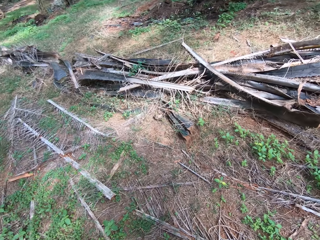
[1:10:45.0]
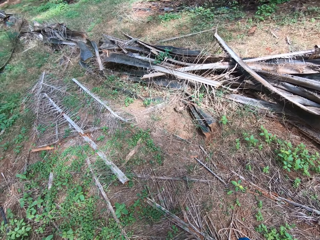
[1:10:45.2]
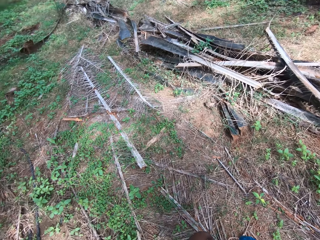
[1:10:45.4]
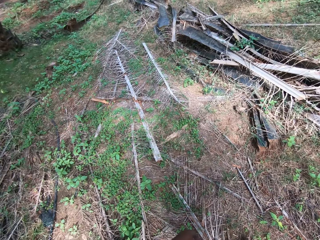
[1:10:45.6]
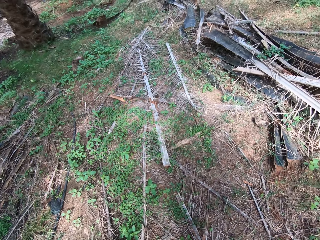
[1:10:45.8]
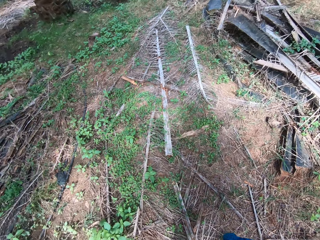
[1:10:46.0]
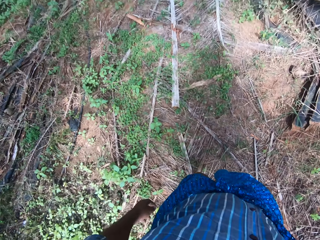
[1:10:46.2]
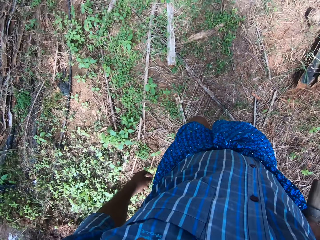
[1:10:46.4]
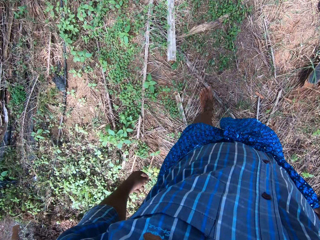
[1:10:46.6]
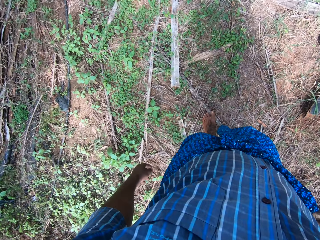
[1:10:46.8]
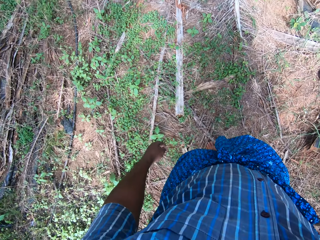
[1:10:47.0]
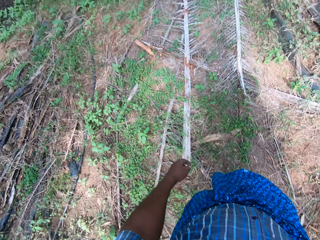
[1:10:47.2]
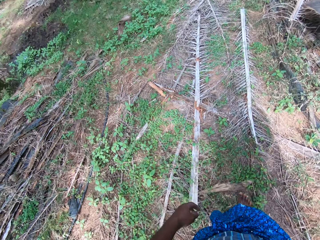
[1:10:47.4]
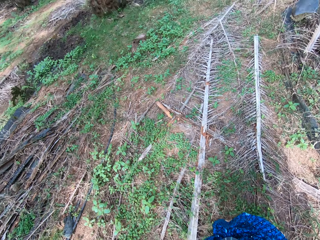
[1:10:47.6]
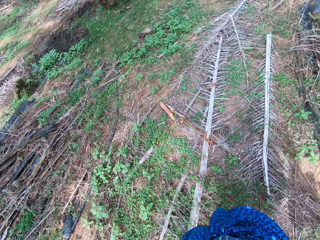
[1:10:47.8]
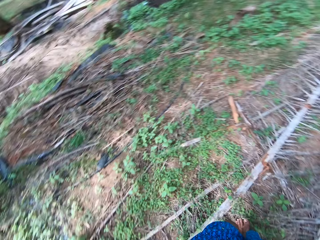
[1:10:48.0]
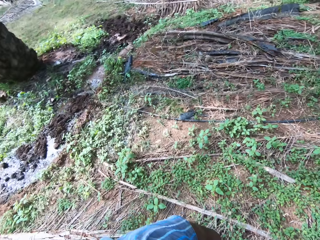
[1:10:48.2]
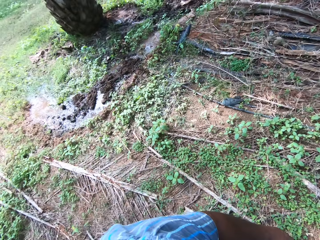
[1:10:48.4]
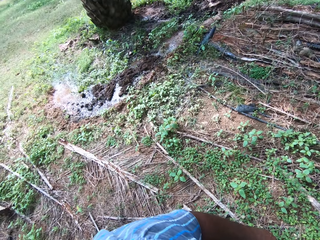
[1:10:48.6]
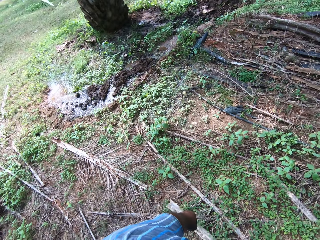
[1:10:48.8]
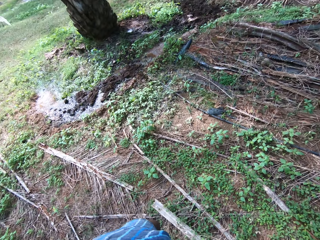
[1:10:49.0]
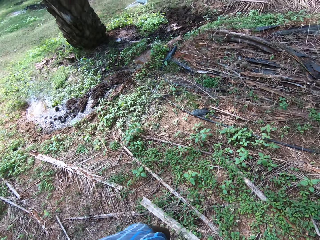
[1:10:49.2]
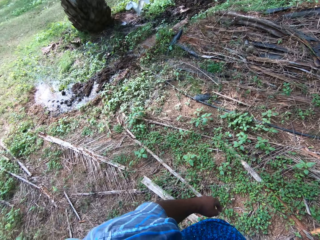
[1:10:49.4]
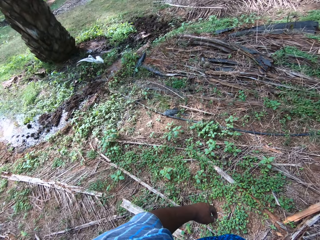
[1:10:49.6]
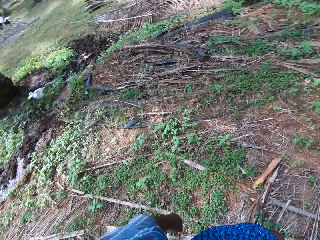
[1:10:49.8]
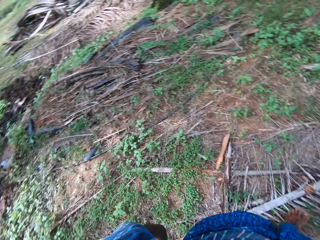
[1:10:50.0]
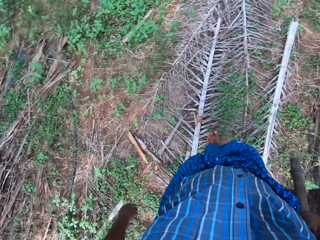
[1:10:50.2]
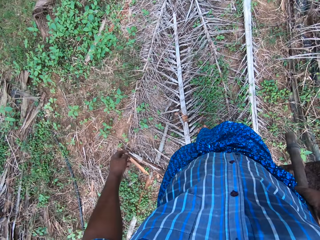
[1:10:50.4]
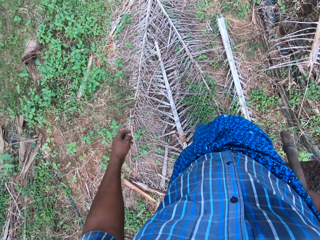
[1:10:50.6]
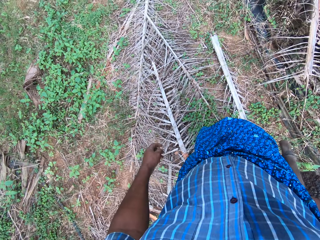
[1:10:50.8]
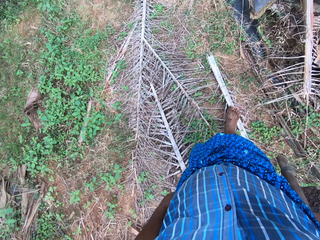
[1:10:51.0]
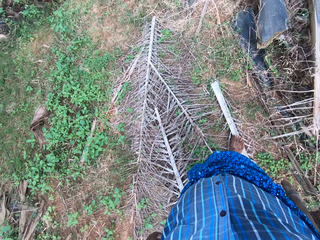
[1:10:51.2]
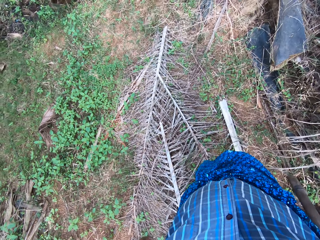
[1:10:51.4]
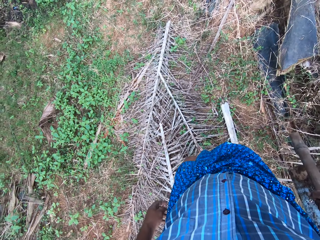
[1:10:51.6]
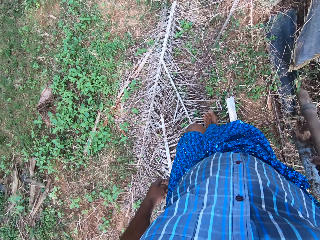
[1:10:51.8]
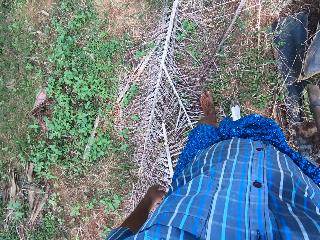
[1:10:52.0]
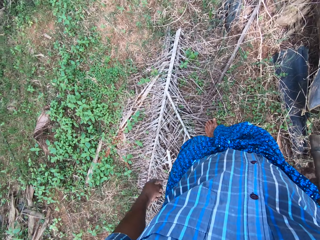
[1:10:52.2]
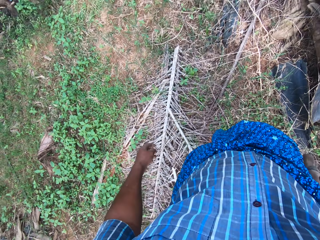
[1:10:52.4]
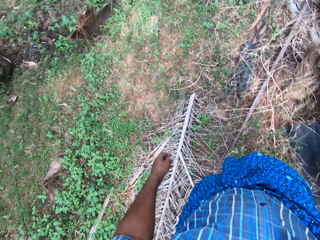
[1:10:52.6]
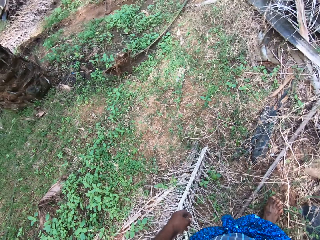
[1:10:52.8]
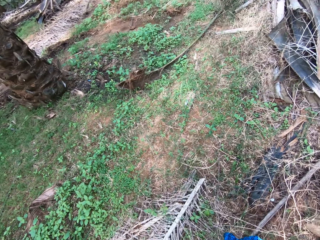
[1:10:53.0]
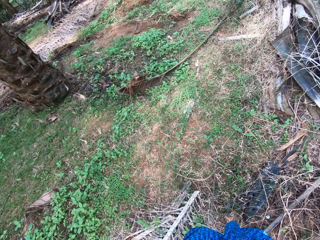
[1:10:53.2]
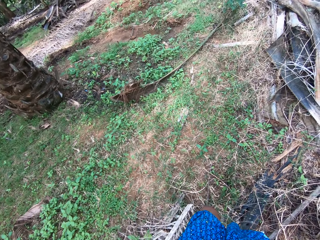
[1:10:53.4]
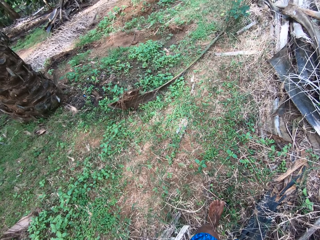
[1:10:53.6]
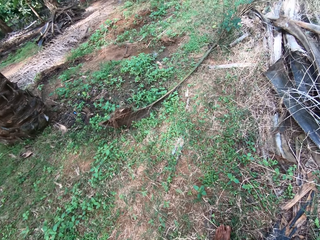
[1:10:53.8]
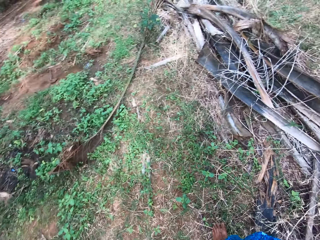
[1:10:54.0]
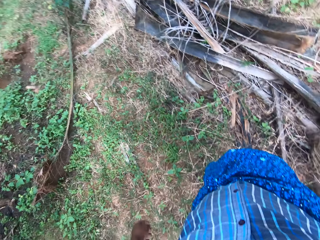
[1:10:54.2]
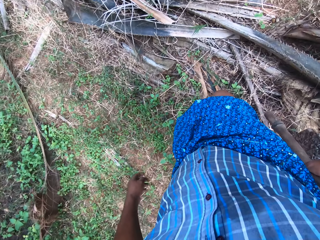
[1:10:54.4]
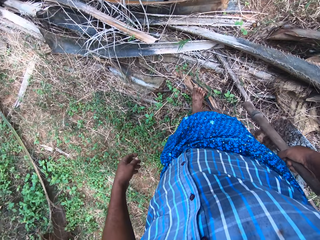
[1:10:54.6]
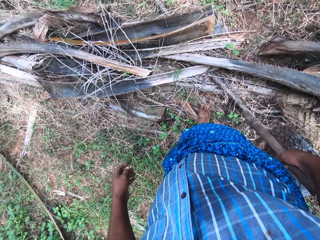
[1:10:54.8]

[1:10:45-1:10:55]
The camera wearer looks around the farm. They walk around the farm. They look around the farm. They walk around the farm.

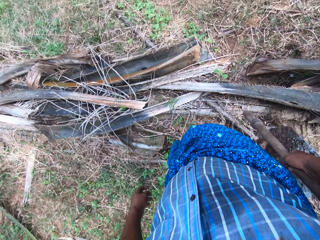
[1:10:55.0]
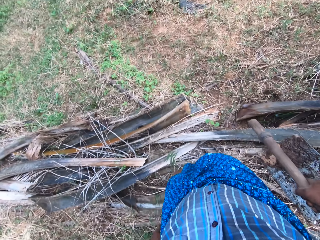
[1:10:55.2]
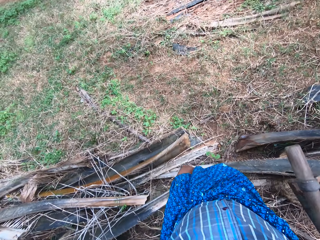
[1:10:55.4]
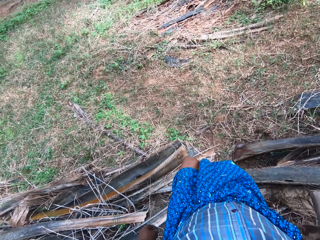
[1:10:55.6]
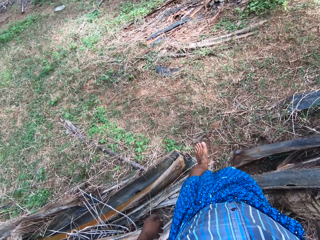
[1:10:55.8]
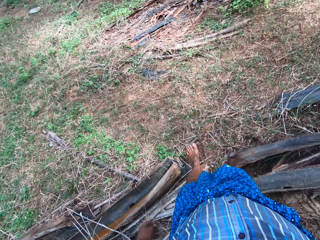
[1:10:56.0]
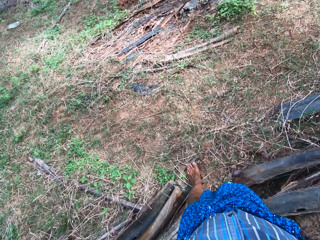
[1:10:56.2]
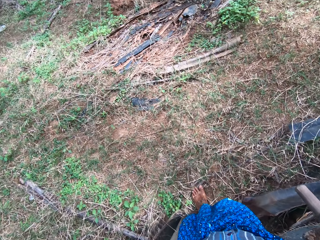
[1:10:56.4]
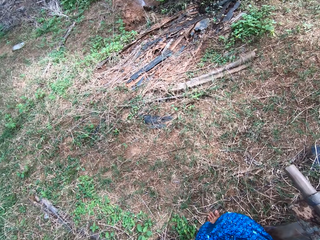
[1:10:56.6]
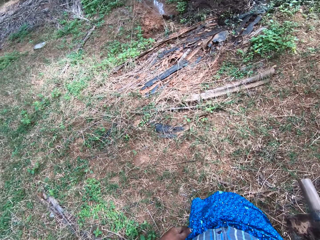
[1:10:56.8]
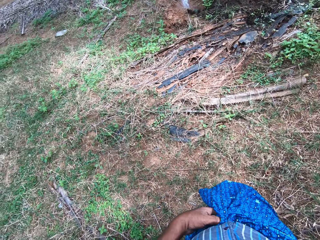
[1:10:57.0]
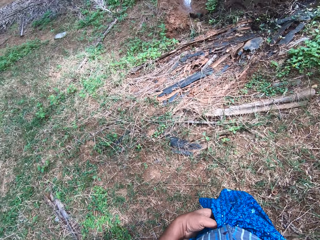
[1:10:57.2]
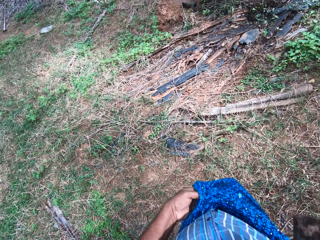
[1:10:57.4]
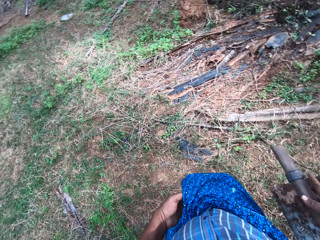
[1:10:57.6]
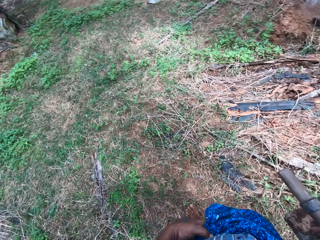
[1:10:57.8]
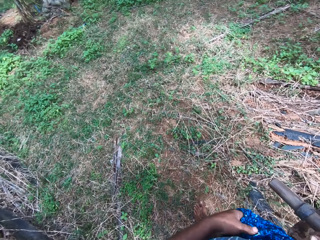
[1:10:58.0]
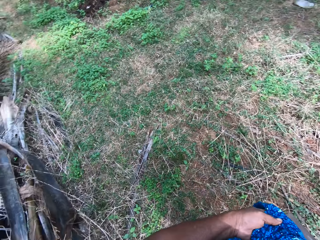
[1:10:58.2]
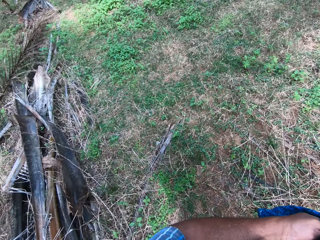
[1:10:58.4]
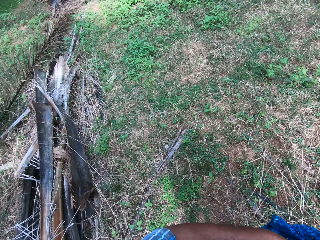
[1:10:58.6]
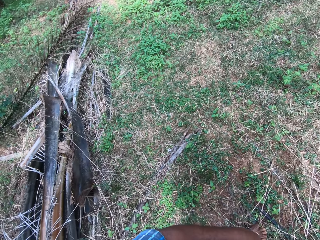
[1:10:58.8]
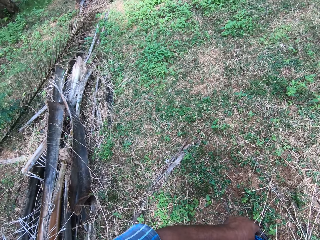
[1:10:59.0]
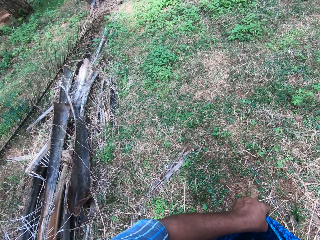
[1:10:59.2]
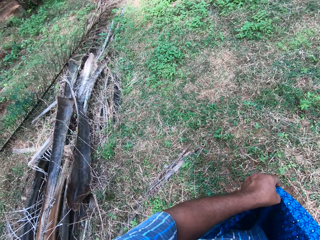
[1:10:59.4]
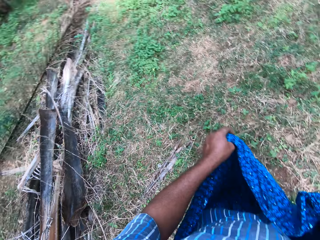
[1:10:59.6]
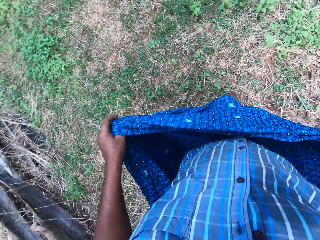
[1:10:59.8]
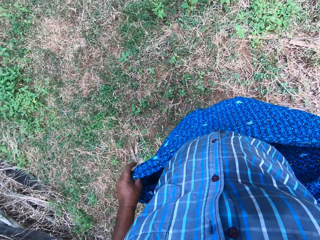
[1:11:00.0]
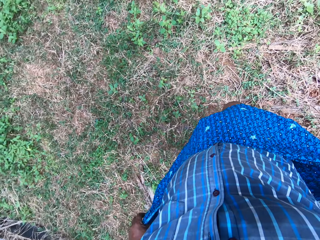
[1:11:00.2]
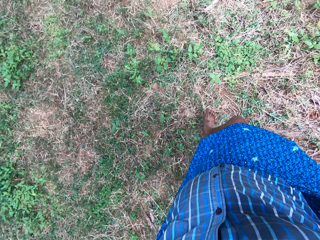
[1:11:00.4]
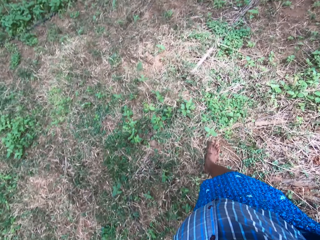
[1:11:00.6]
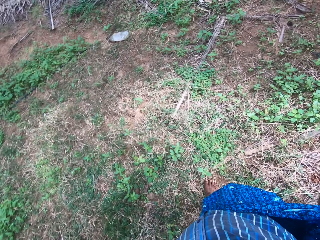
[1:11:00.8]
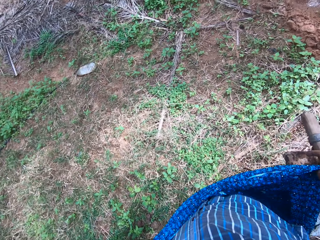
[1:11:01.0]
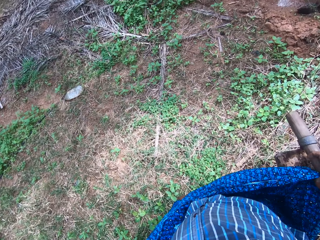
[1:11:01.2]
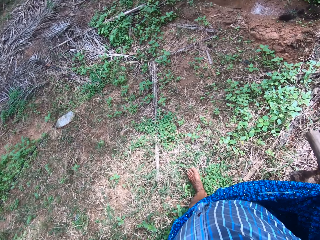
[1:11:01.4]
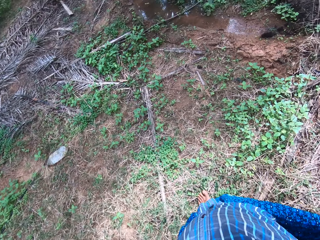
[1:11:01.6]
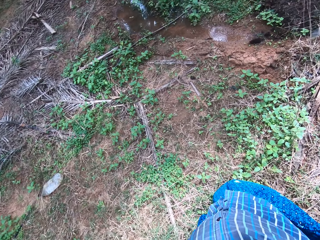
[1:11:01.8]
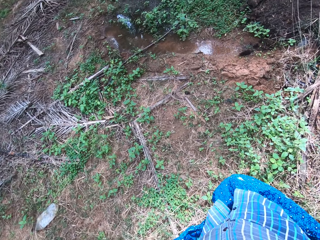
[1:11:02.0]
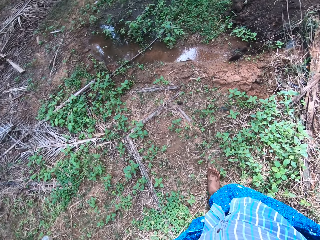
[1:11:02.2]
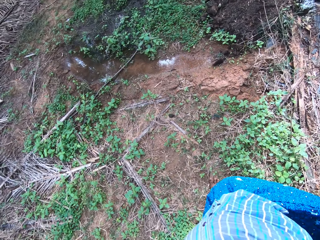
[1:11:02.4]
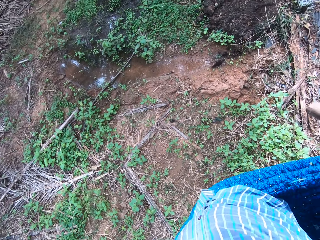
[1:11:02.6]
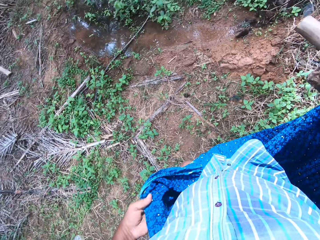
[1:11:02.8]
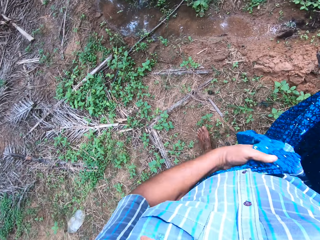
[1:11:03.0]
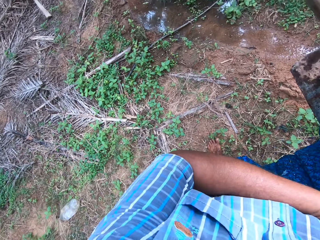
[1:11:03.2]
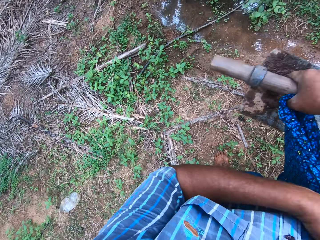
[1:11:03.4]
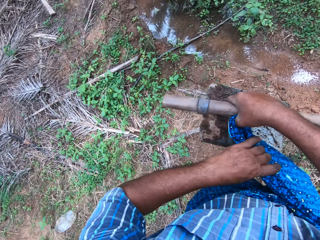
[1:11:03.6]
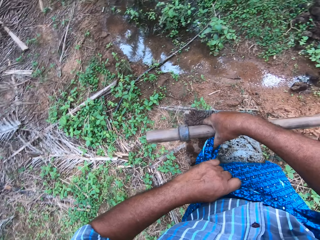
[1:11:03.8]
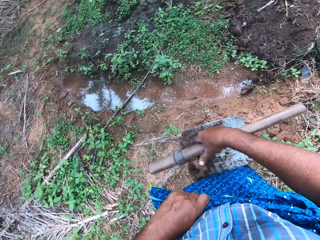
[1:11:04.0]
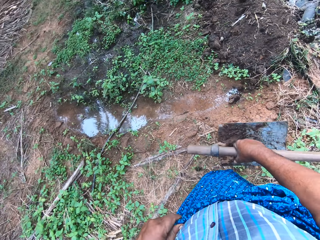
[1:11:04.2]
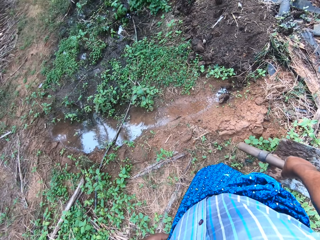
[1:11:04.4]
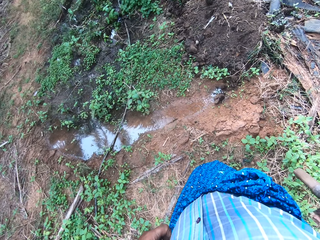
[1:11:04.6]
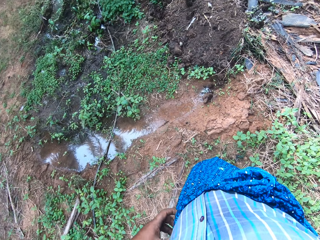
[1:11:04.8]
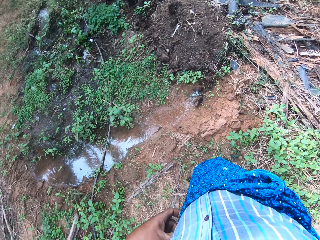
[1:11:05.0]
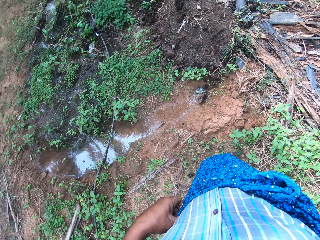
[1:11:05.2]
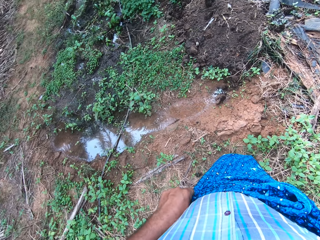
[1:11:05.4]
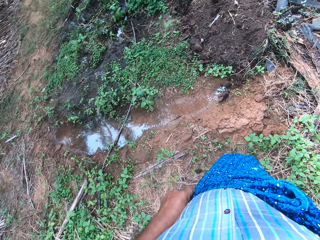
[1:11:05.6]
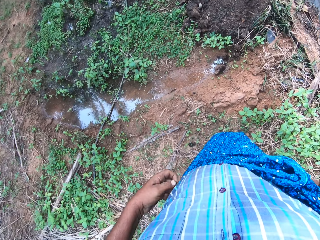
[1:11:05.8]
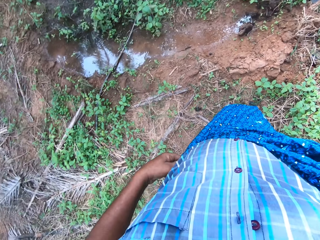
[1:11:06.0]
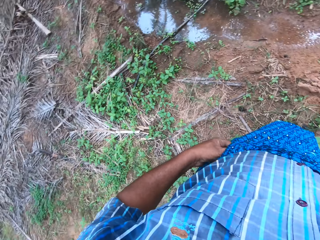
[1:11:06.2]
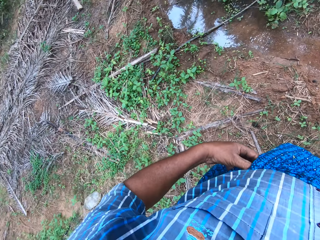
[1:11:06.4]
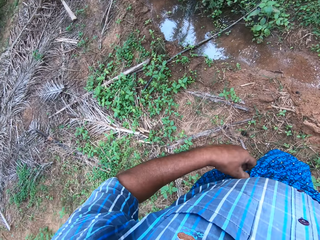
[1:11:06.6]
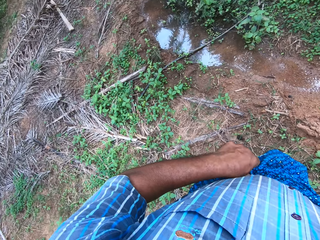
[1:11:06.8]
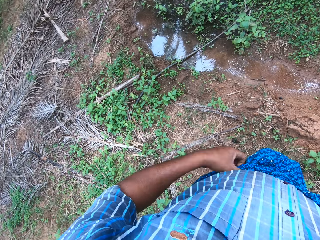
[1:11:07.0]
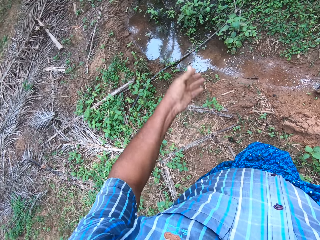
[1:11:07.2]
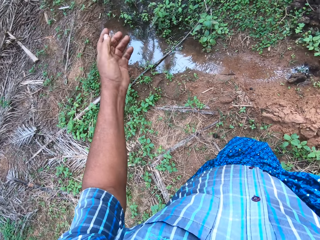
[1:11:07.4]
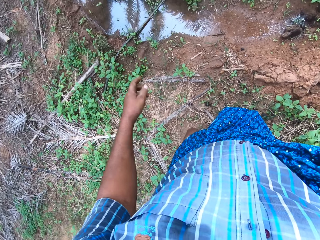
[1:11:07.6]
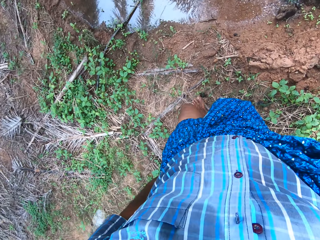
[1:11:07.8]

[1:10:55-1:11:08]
The camera wearer adjusts the wrapper with his hands. He holds his cloth. He wraps the cloth. He looks around the farm.
